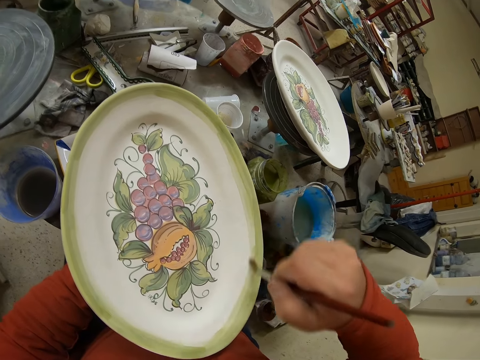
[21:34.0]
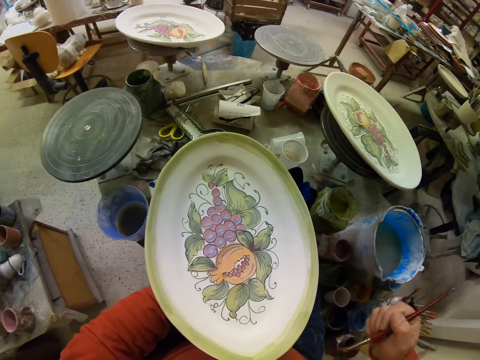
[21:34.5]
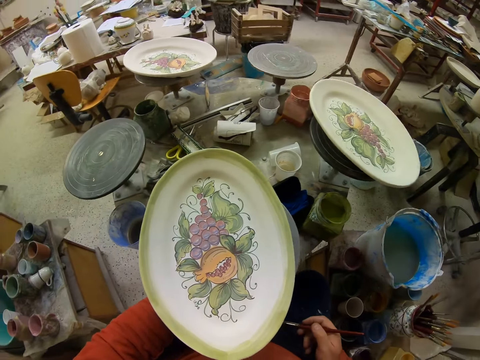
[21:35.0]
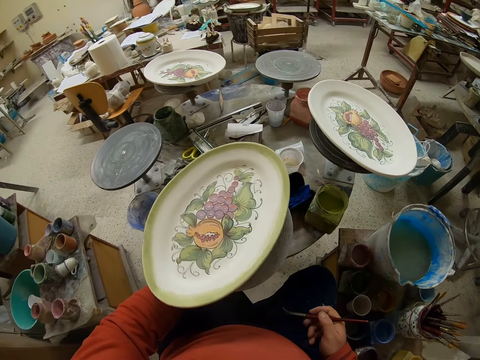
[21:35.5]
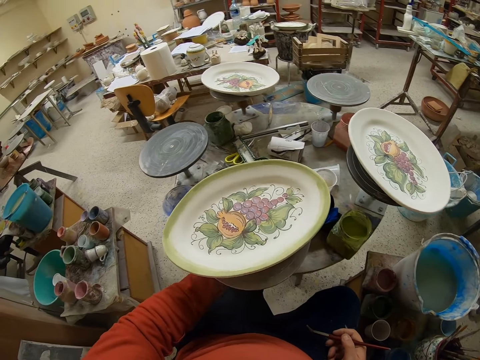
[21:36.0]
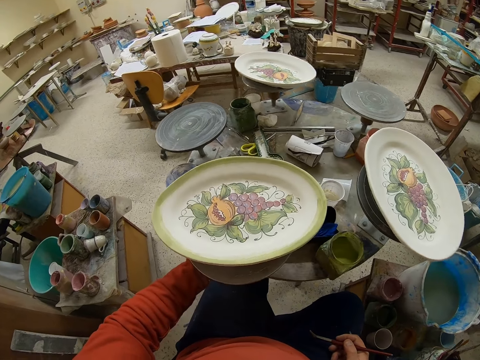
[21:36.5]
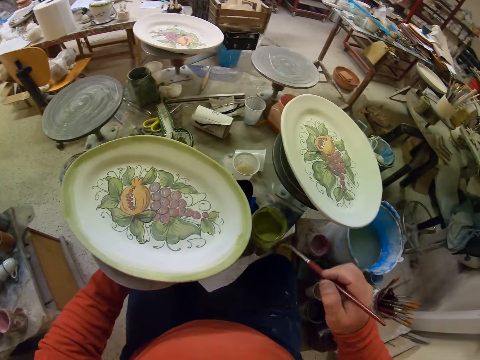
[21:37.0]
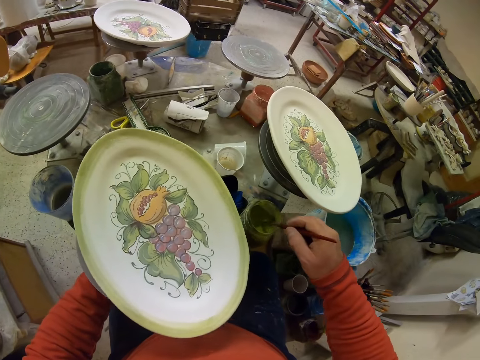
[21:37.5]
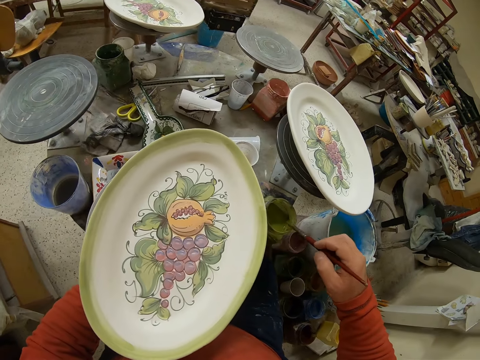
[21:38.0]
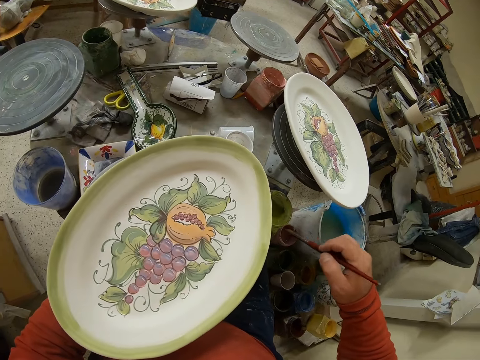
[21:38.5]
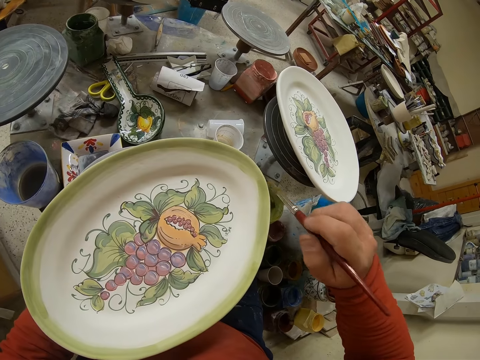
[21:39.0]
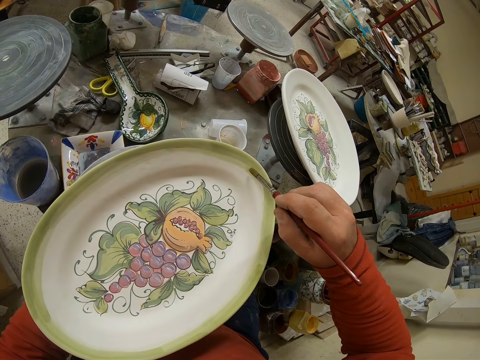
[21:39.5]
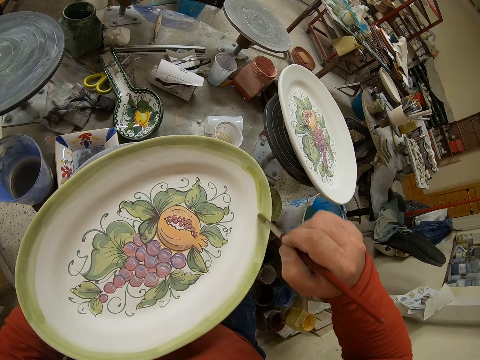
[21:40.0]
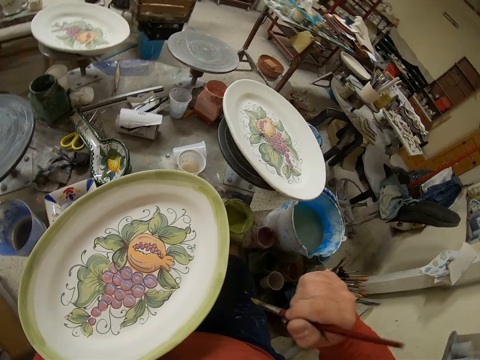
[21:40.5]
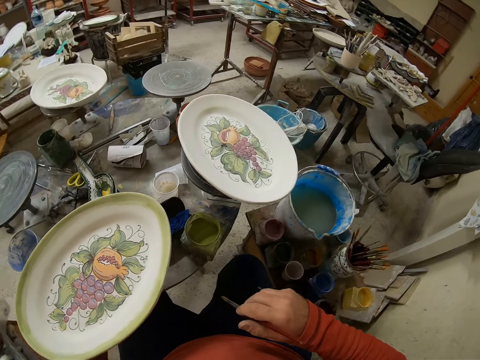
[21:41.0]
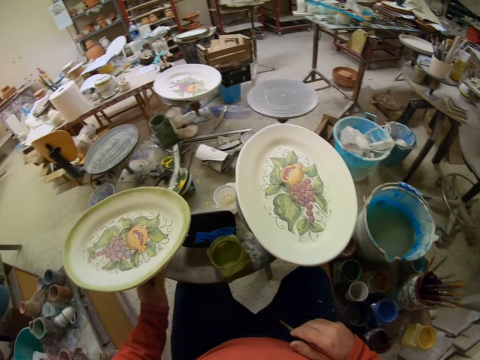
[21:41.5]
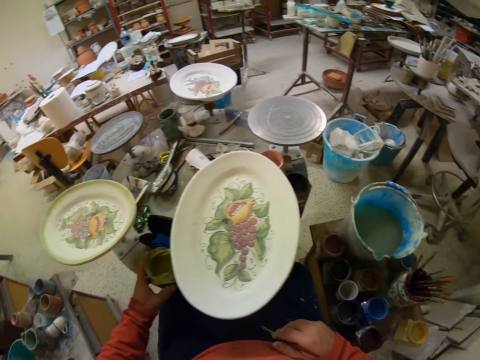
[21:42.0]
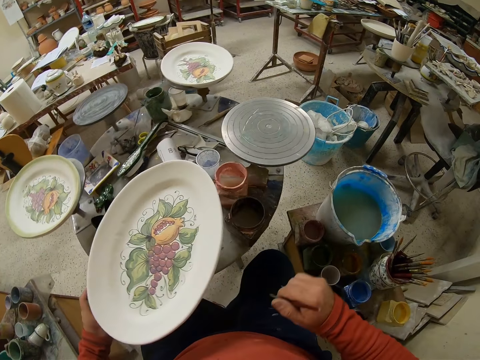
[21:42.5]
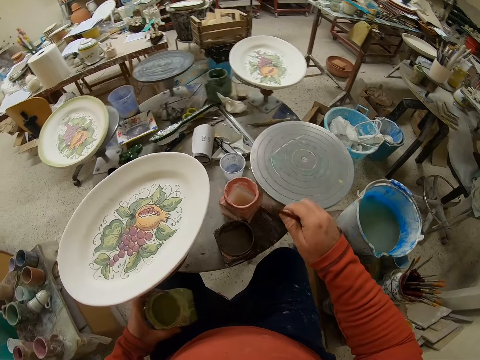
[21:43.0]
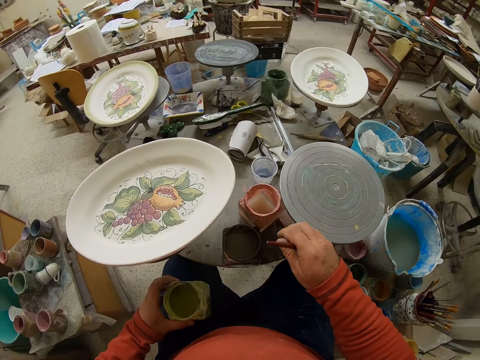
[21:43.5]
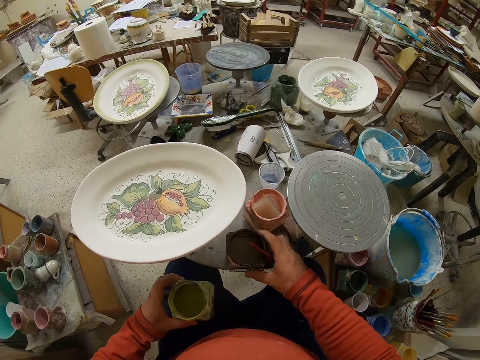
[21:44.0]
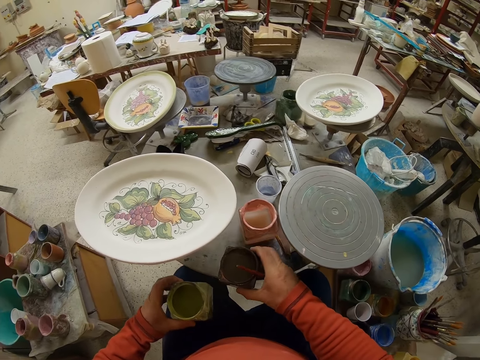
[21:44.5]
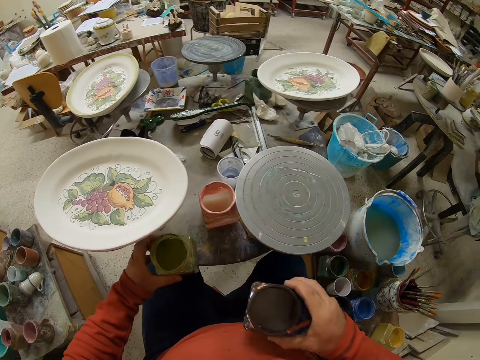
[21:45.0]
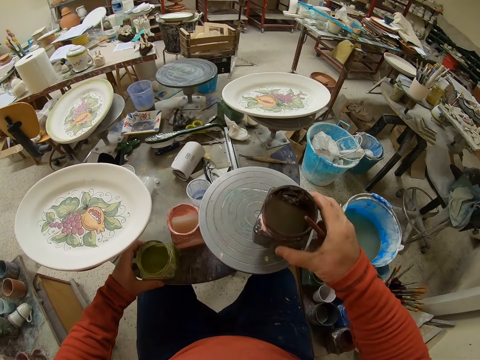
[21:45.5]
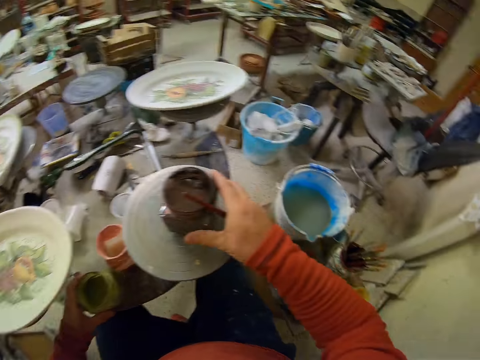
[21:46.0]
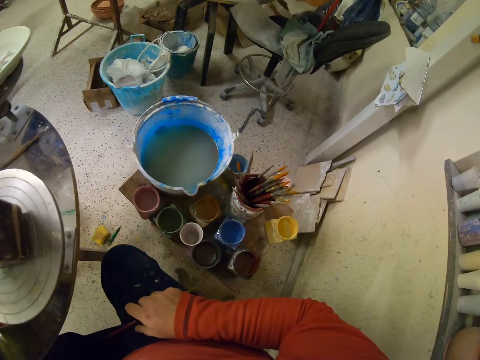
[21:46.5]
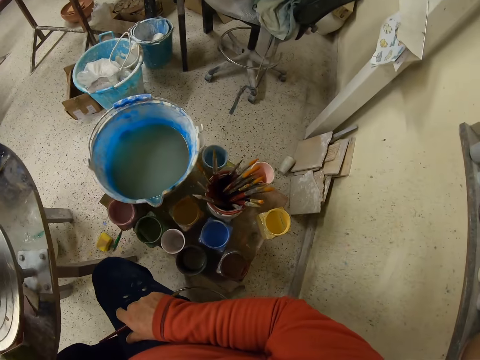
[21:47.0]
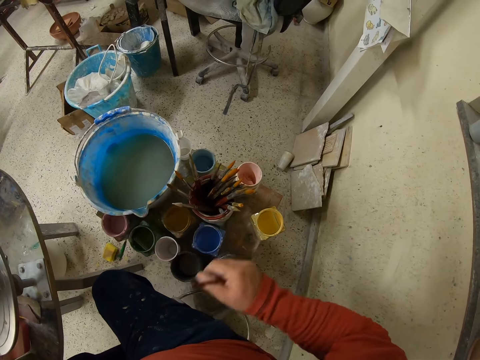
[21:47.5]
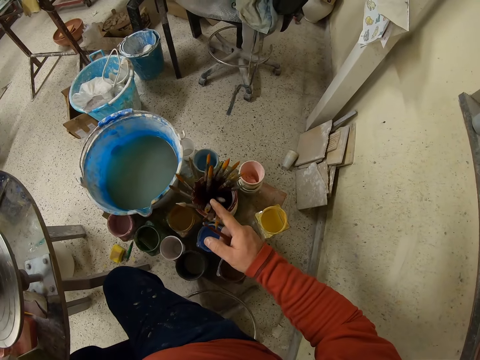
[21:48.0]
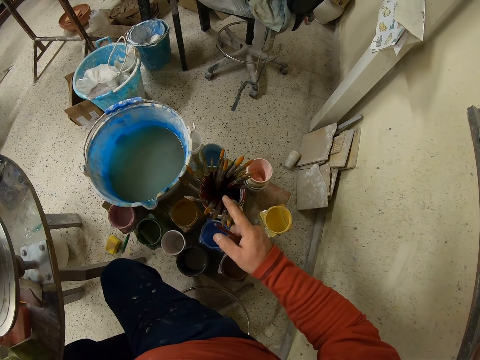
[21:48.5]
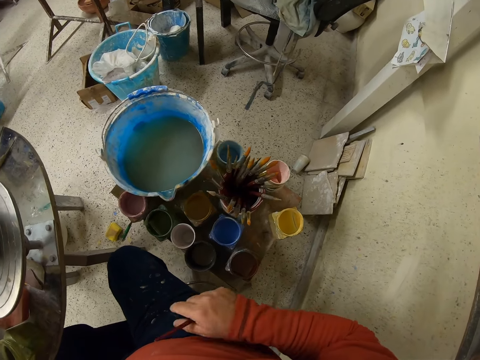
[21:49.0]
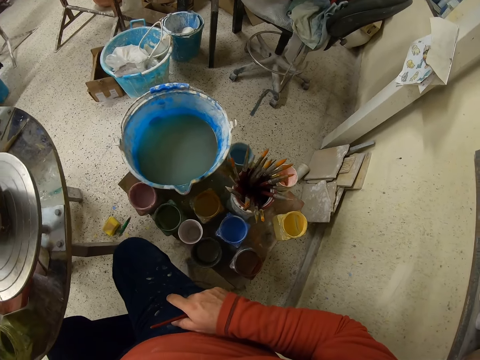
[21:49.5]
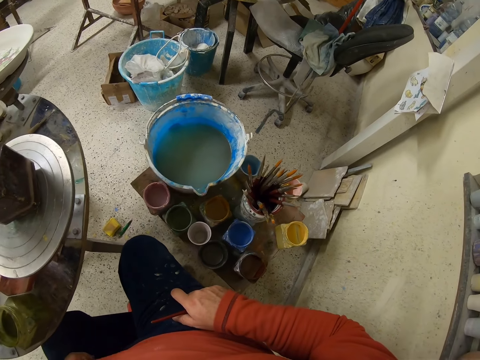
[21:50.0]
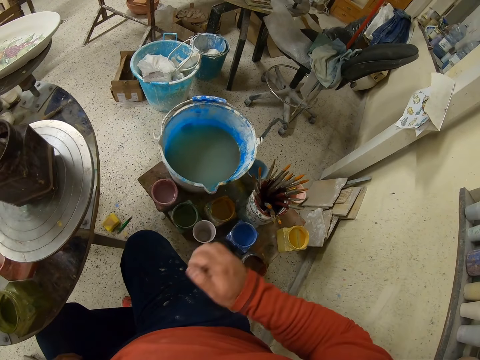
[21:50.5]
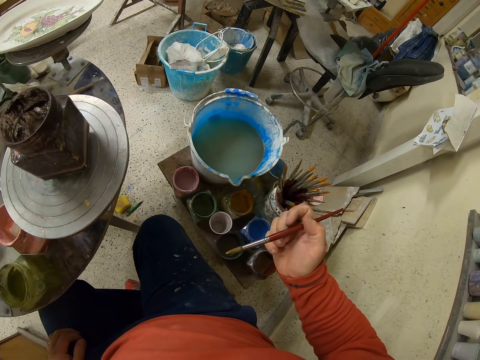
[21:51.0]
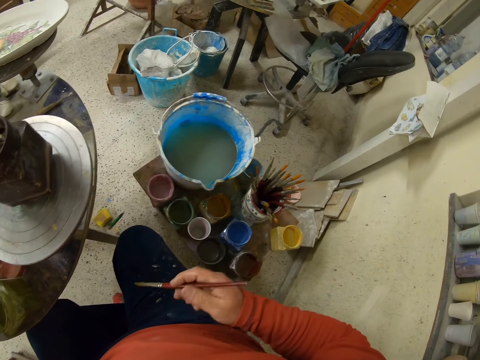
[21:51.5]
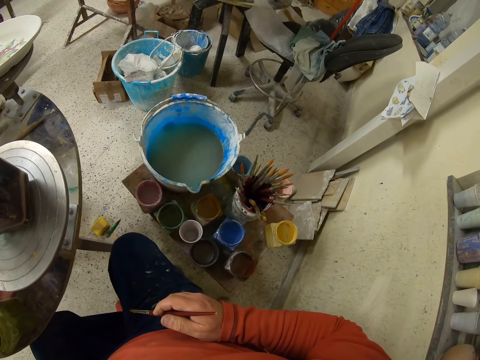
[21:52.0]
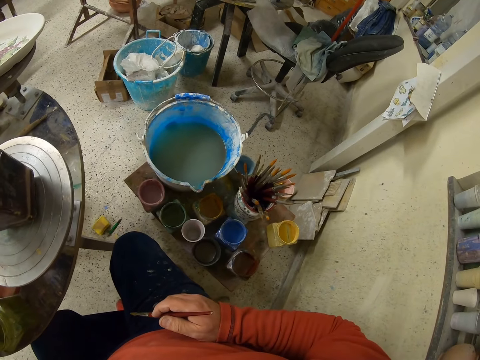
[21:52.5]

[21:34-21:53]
The camera wearer rolls a tray. They dip the brush in the paint. They paint the tray. They move paint containers. They pick up a bottle of paint. They put the bottle of paint down. They look for a paint brush. They pick up the brush.

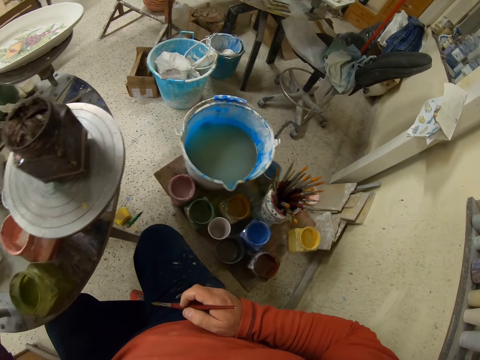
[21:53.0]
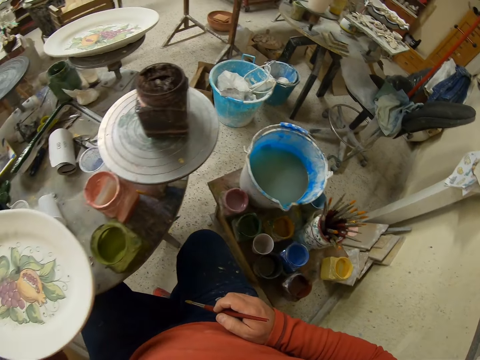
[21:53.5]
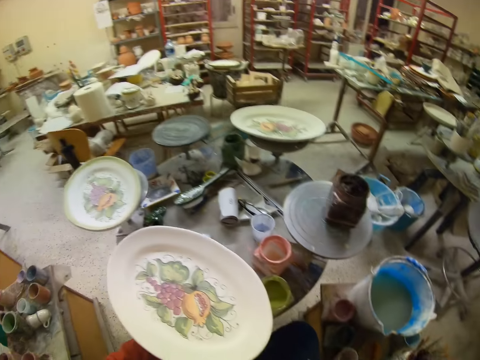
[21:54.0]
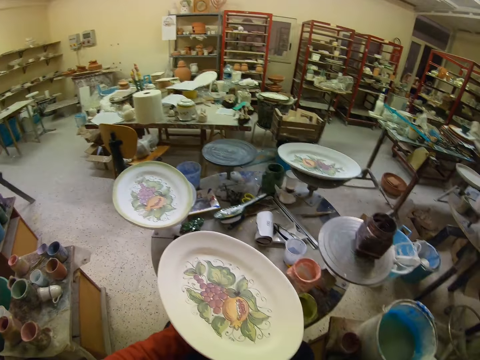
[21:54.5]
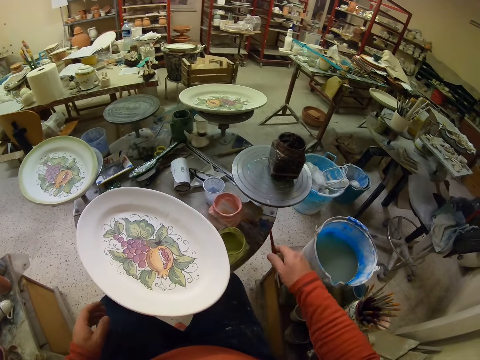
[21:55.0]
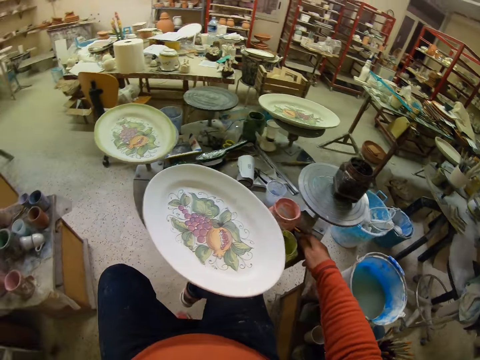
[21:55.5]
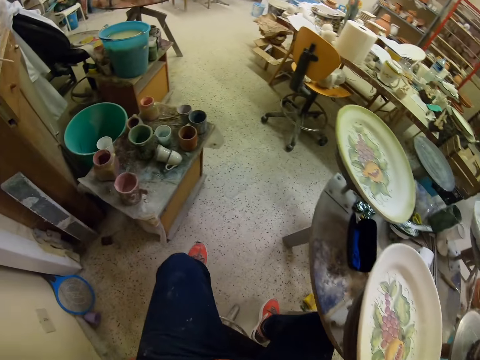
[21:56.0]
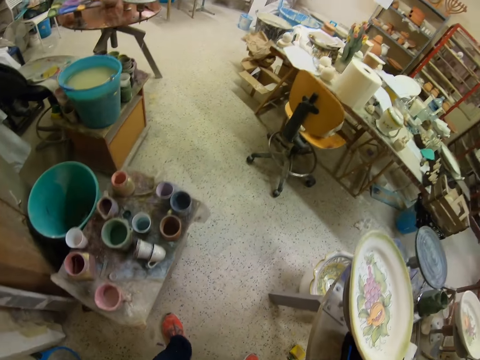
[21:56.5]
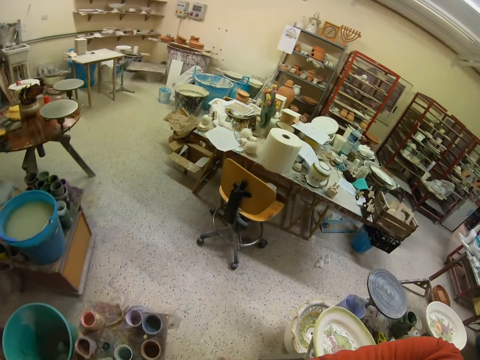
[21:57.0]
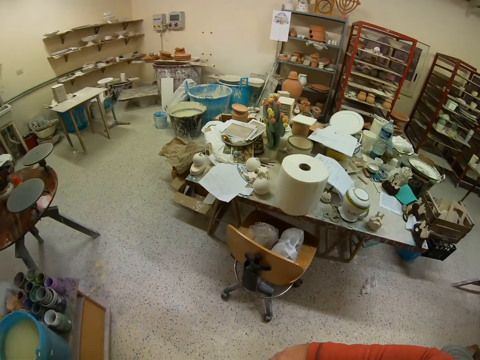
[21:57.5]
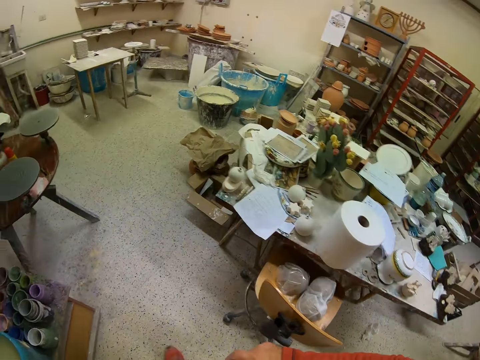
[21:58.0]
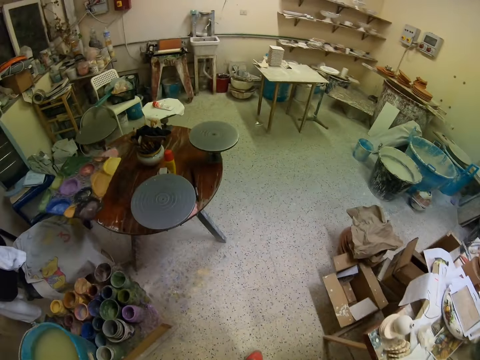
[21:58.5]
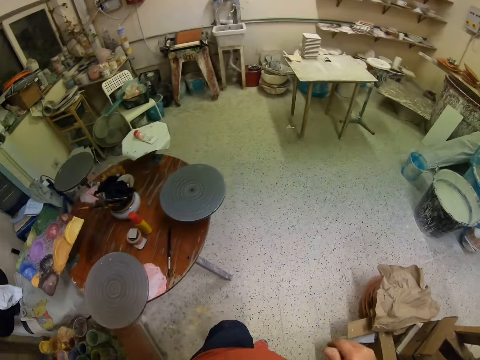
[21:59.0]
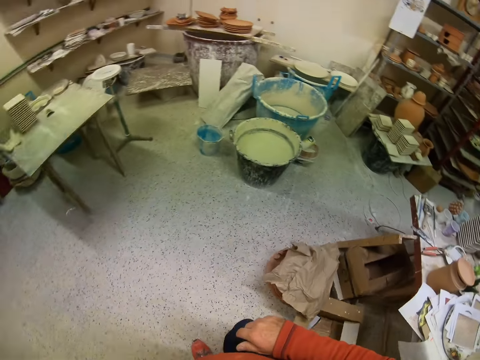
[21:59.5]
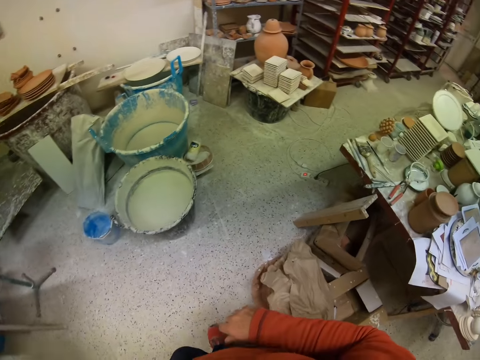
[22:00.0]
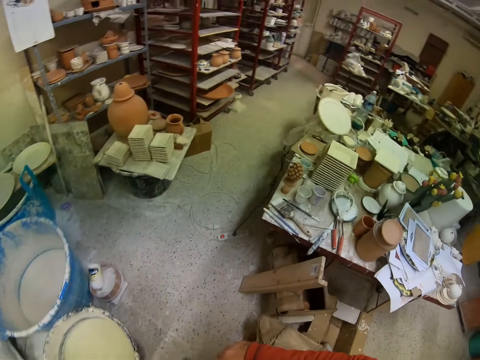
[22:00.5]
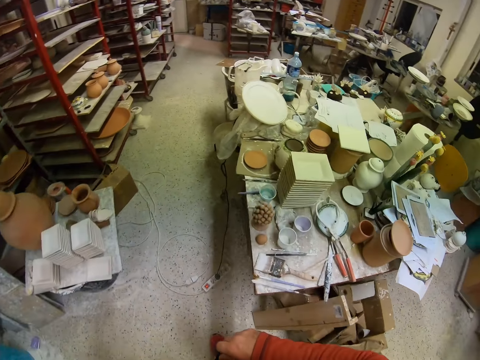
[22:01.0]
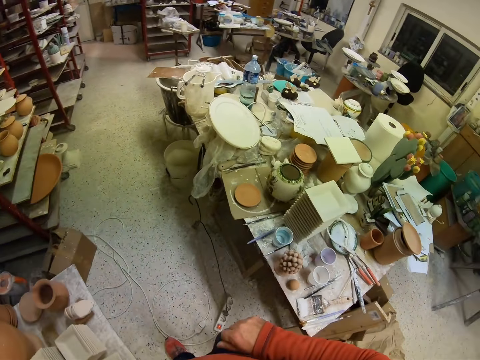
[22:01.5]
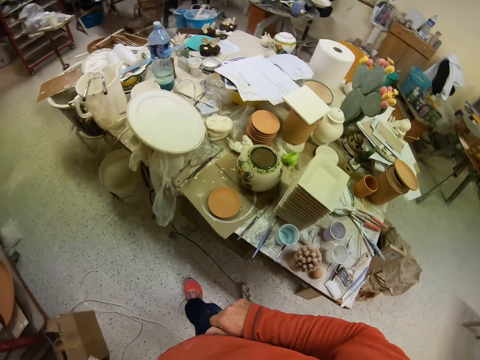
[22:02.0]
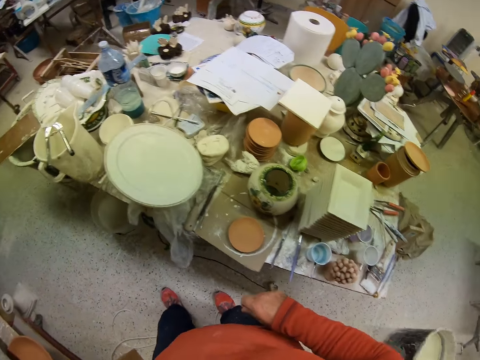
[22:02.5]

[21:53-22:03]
The camera wearer puts down the paint brush. They walk in the warehouse.
